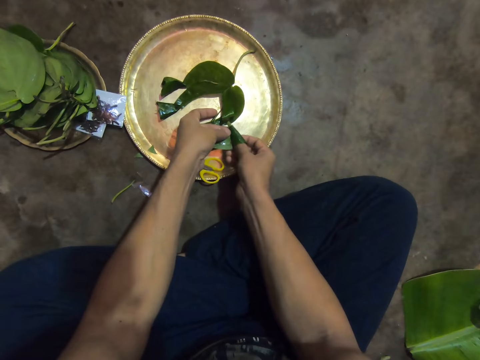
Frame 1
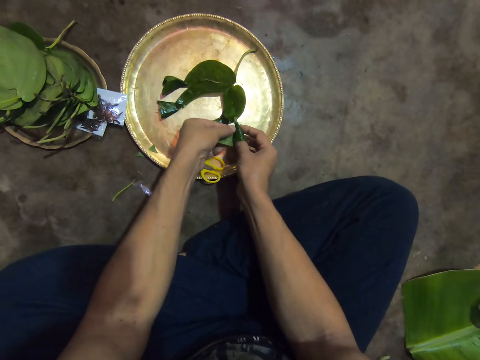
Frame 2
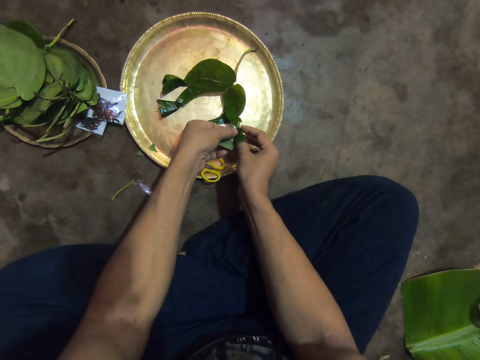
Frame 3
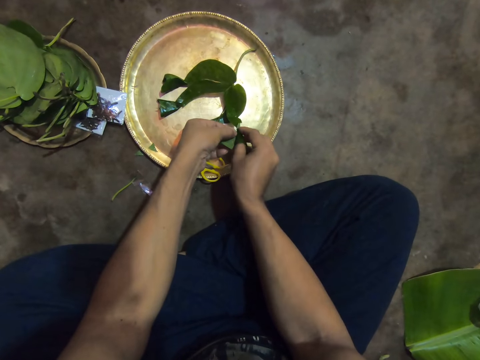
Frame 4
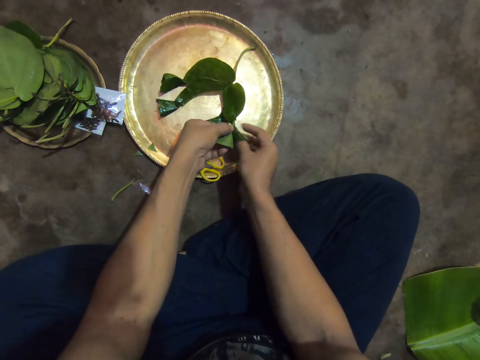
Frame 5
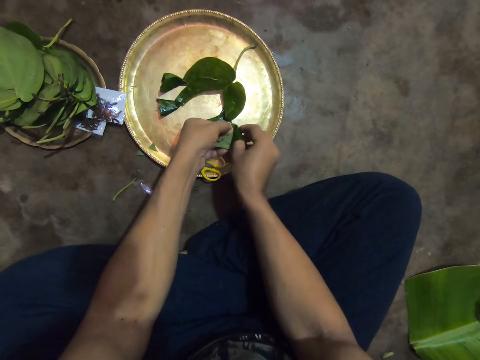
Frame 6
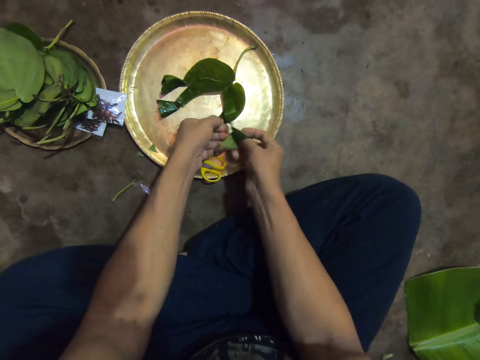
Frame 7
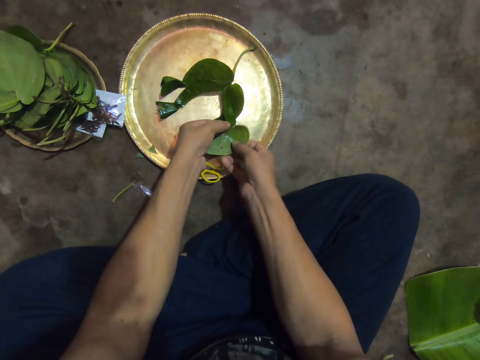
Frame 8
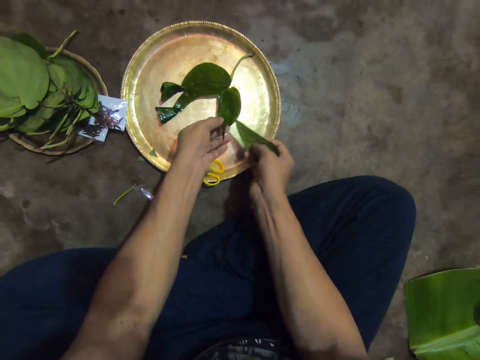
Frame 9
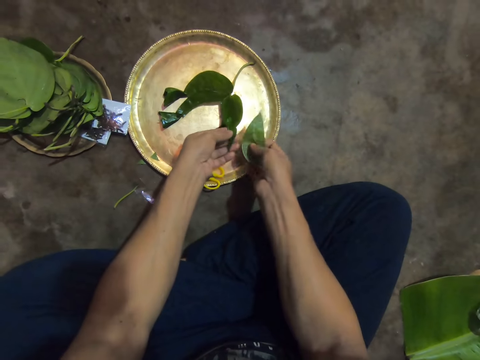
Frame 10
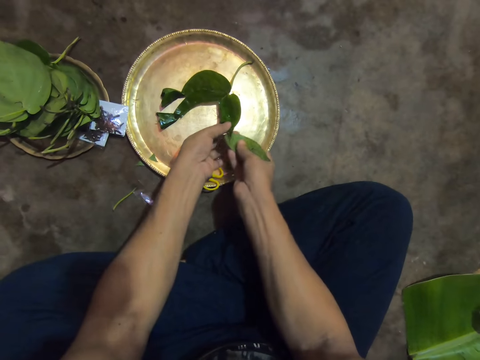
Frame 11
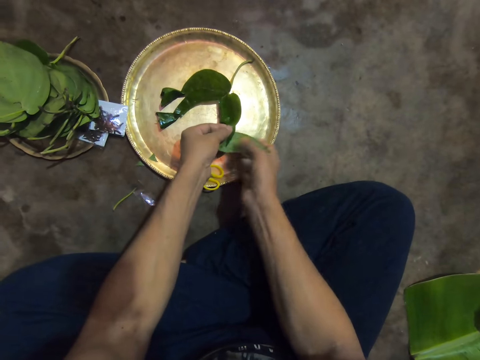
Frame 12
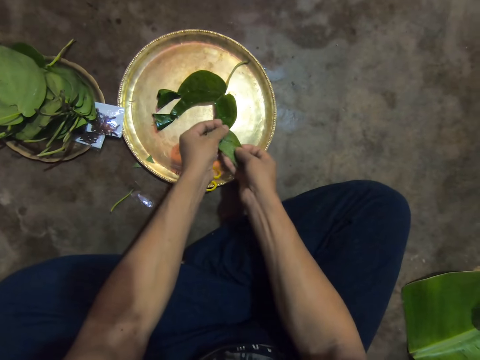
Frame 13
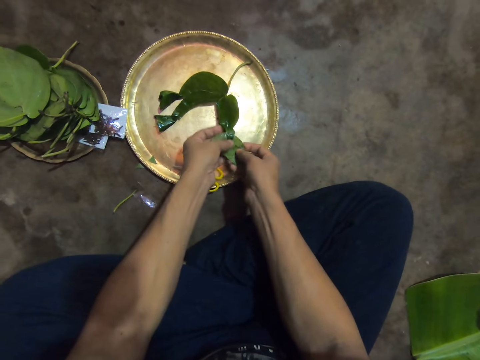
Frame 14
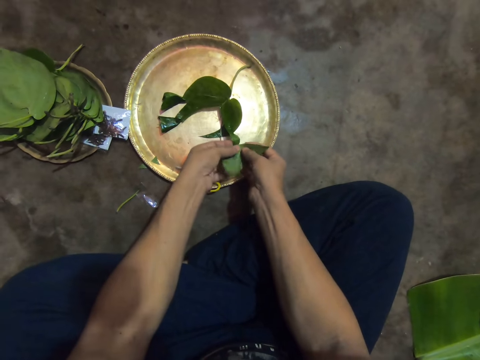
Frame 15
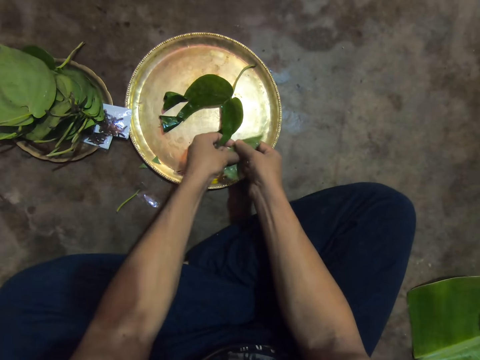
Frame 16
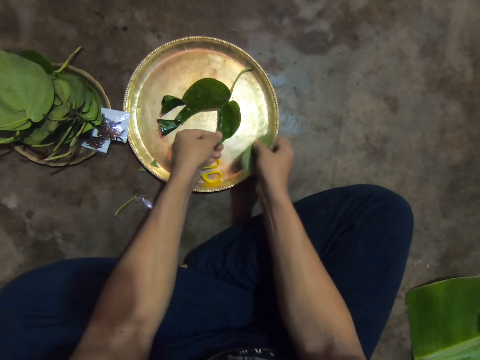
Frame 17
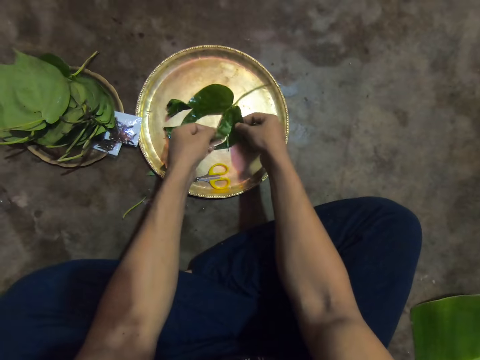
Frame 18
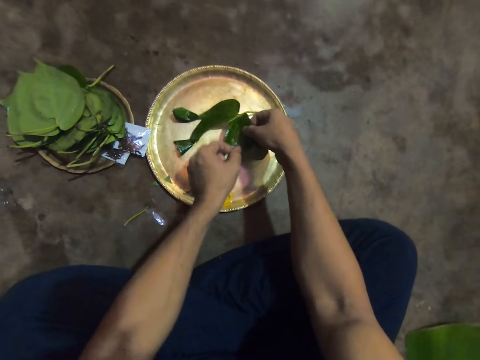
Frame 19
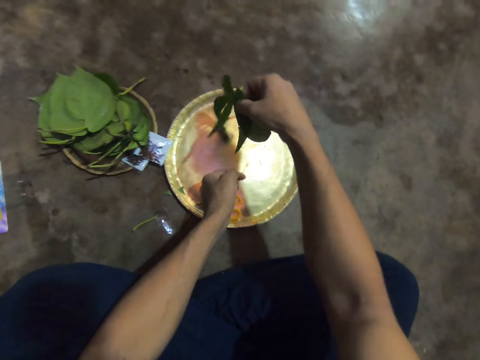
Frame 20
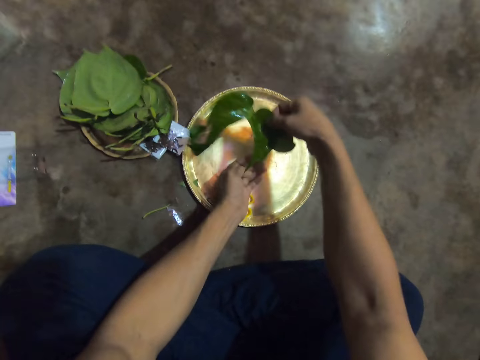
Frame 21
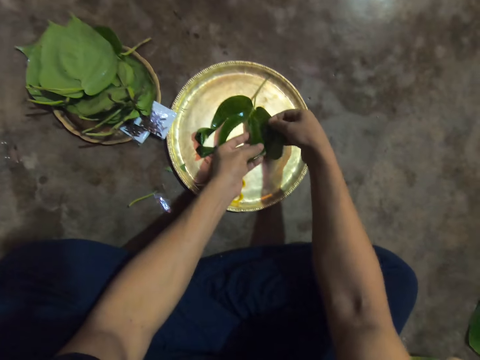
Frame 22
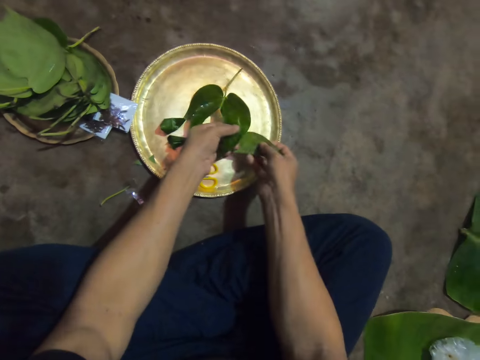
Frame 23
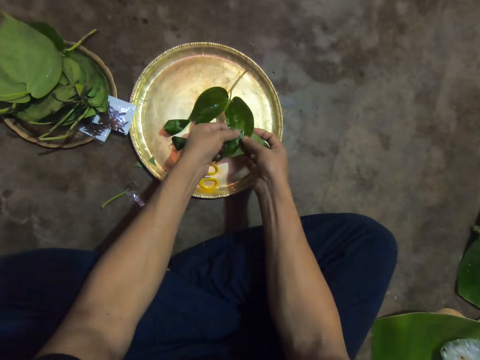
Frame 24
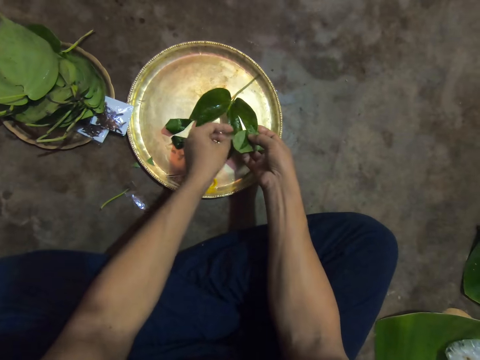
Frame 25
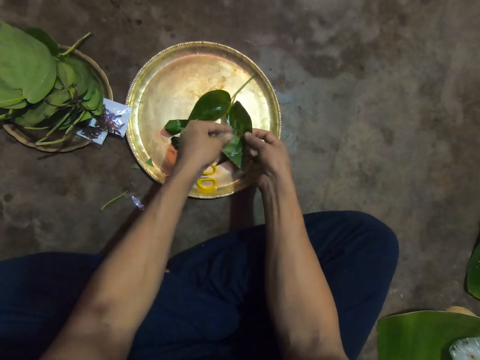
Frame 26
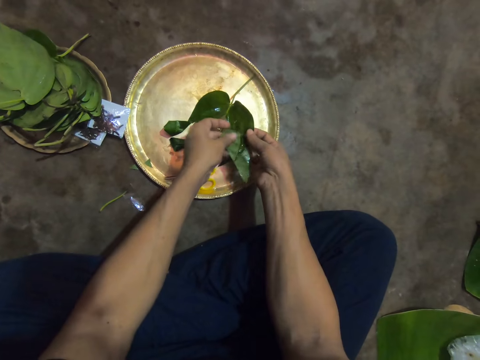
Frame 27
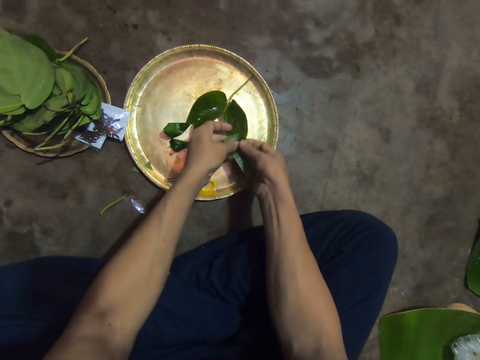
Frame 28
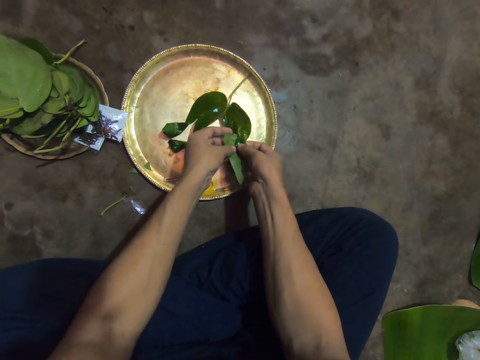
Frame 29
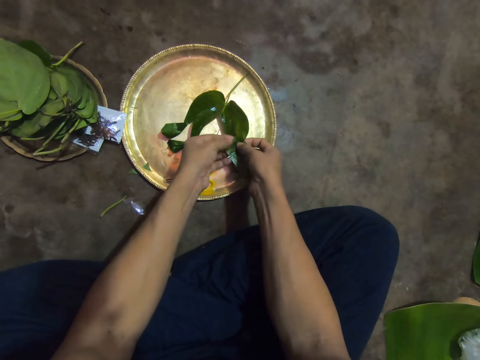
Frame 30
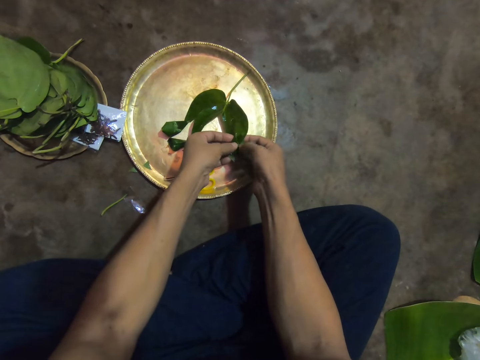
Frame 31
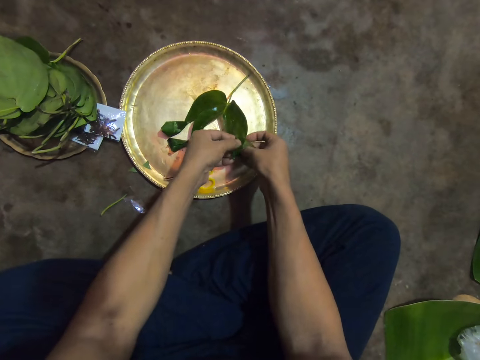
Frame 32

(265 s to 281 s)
The camera wearer separates the pieces of leaves. He attaches the pieces of leaves together. He separates the pieces of leaves. He adjusts the leaf on the tray with his right hand. He picks up the leaf from the tray on the floor with his left hand. He places the piece of leaf in the tray. He wraps the leaves together with both hands. He attaches the pieces of leaves together.

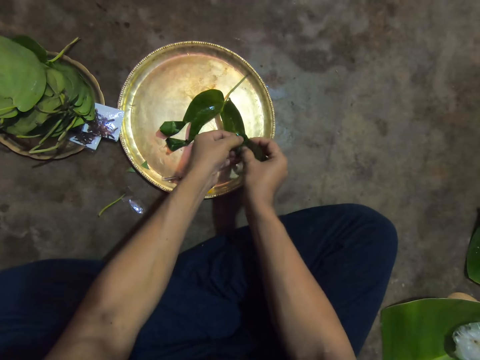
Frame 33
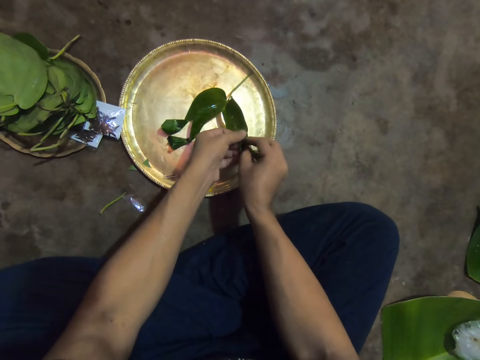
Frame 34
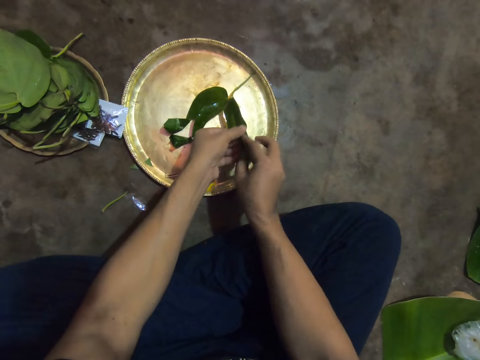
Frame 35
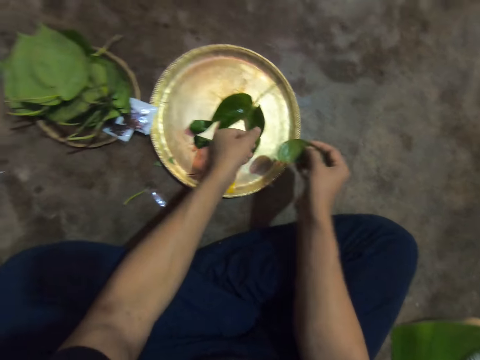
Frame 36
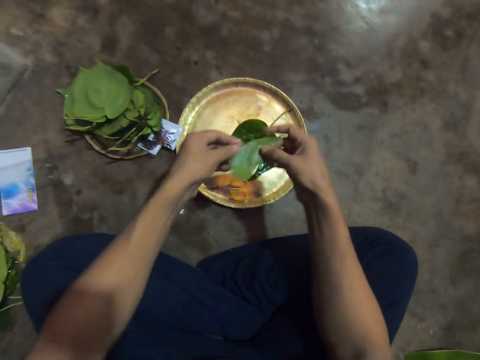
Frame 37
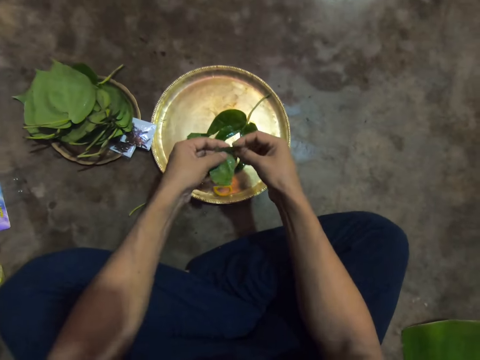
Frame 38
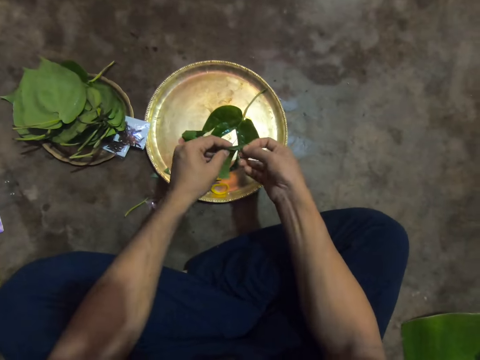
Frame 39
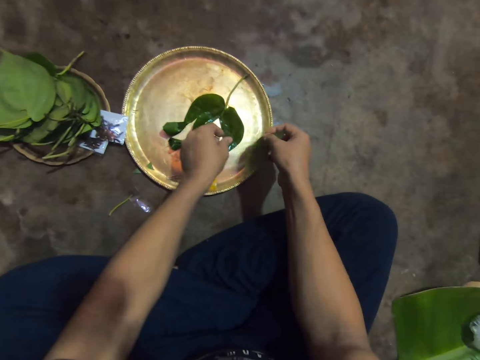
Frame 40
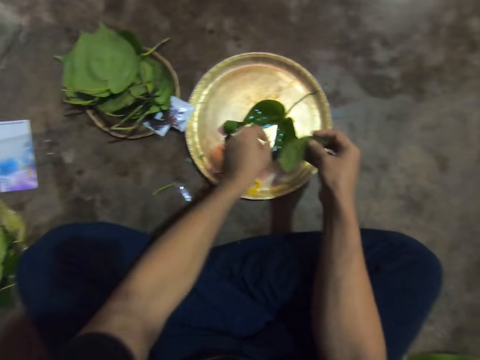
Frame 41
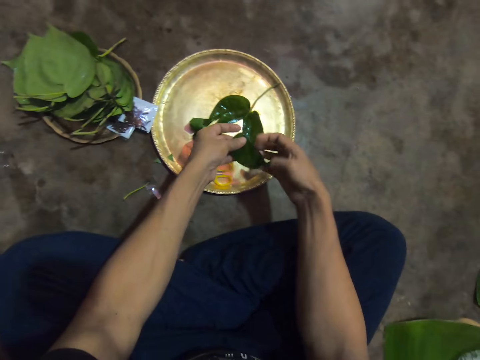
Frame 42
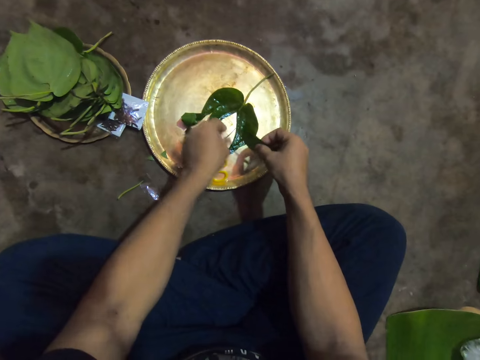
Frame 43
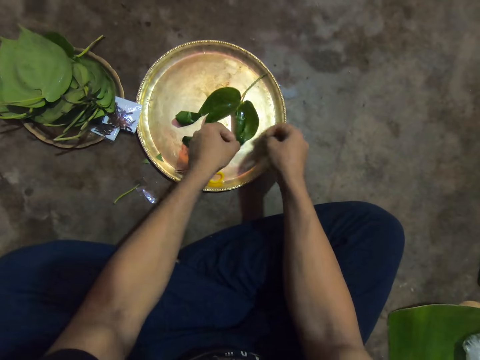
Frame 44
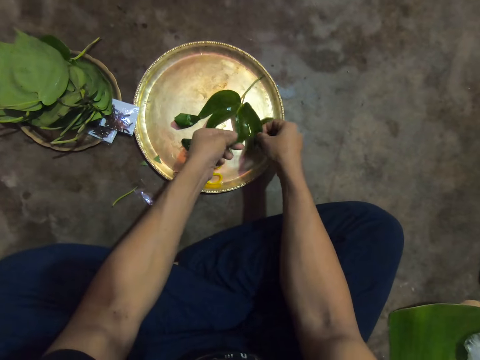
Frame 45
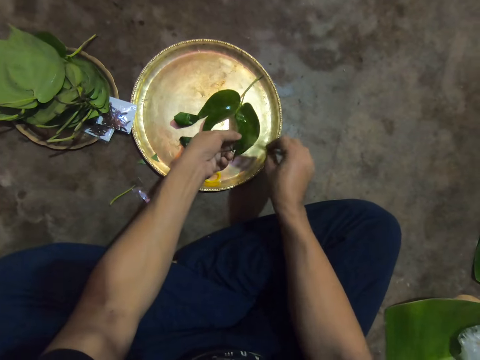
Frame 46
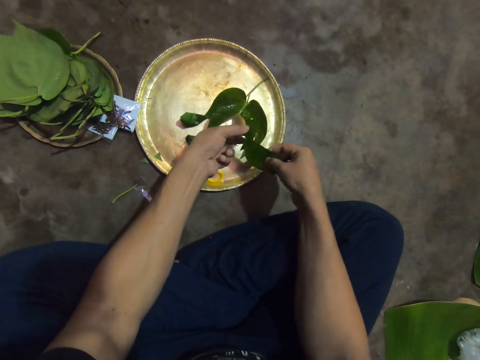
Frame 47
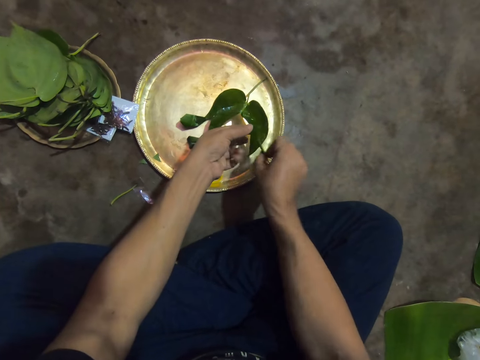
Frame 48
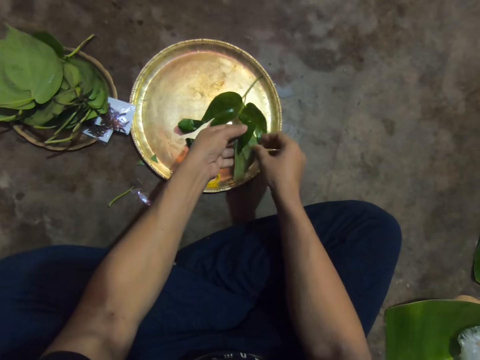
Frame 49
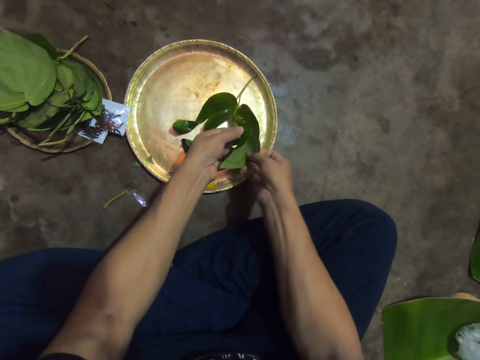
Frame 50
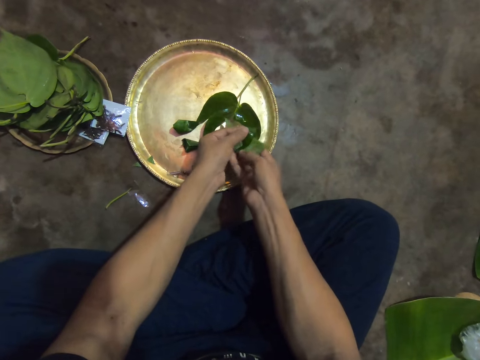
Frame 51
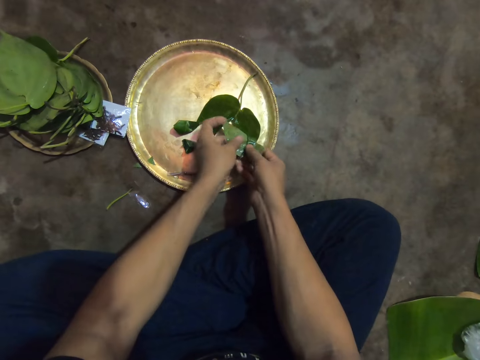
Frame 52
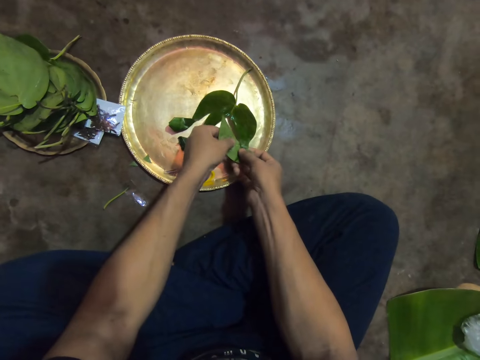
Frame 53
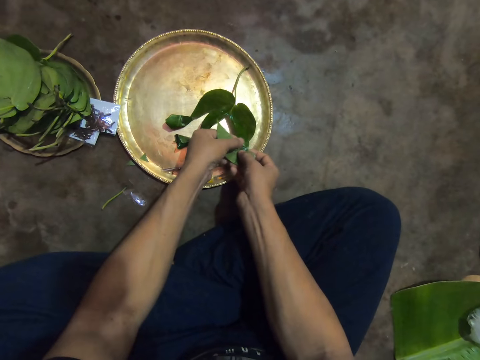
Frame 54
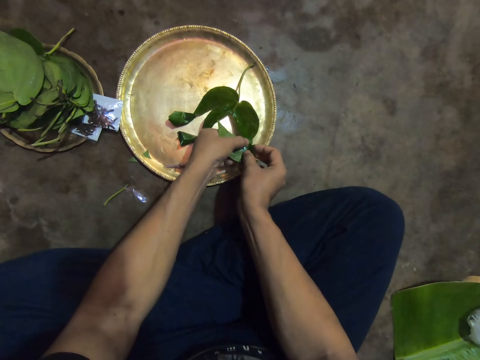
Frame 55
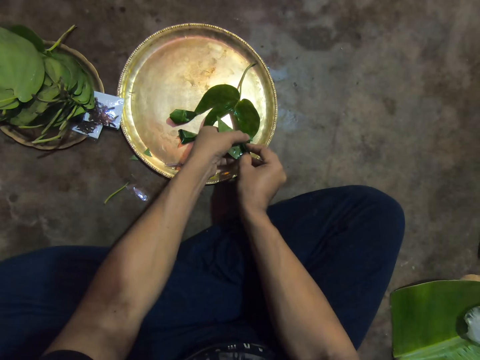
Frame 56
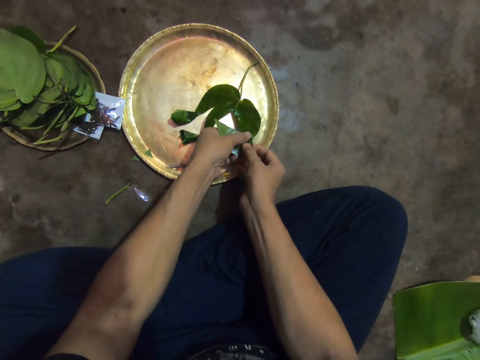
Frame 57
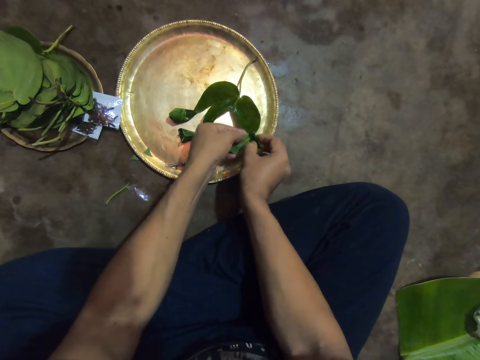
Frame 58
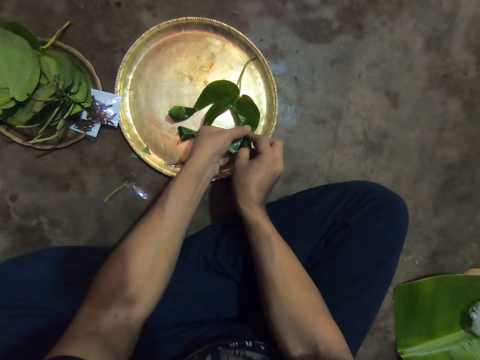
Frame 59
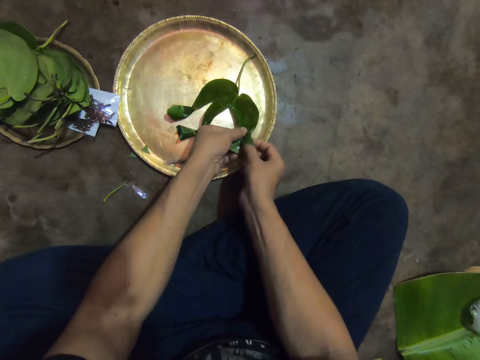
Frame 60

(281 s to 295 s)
The camera wearer separates the pieces of leaves. He holds the piece of leaf with both hands. He holds the leaf with his right hand. He picks a leaf from the tray with his left hand. He holds the leaf with both hands. He holds the leaf with his left hand. He rolls the leaves together with both hands. He folds the leaf.
